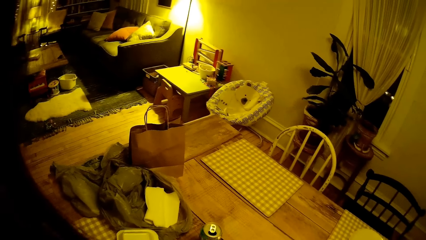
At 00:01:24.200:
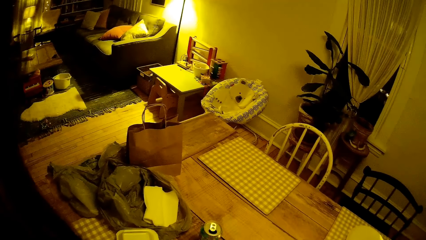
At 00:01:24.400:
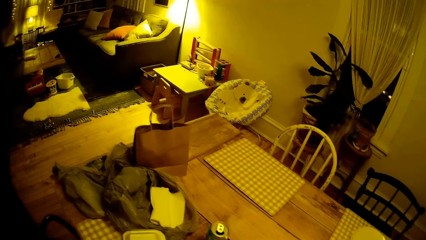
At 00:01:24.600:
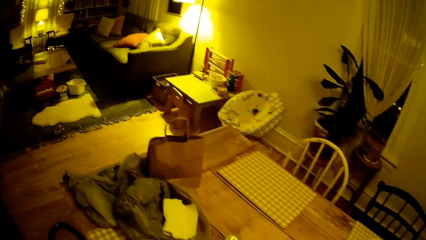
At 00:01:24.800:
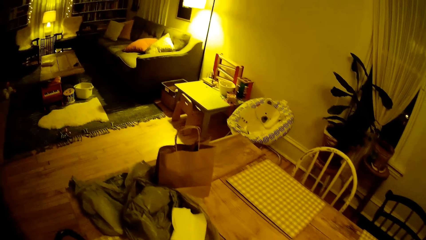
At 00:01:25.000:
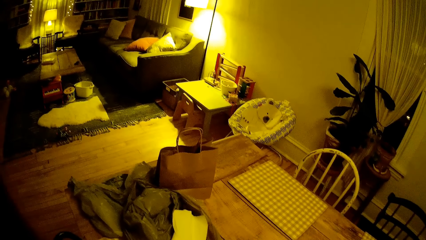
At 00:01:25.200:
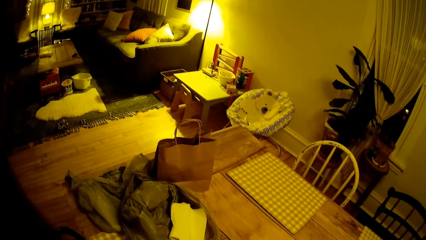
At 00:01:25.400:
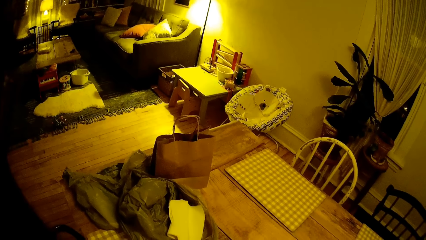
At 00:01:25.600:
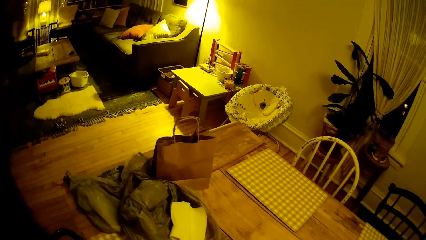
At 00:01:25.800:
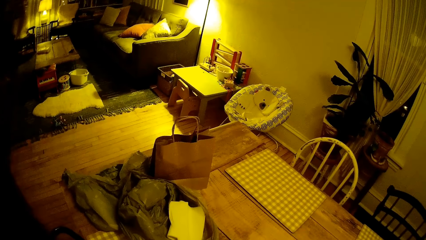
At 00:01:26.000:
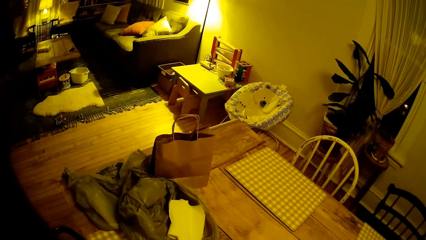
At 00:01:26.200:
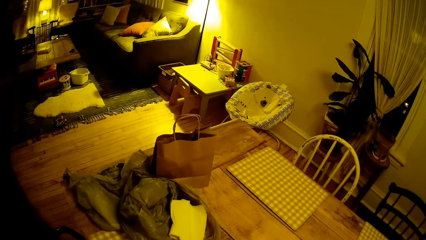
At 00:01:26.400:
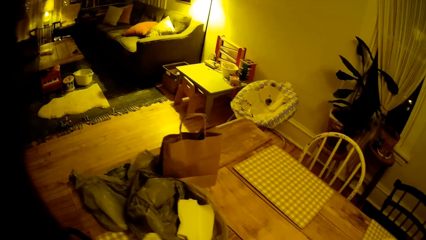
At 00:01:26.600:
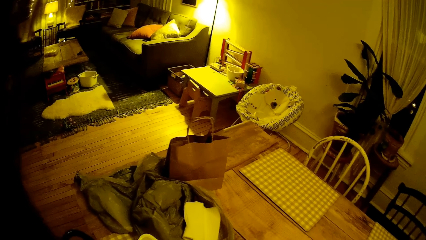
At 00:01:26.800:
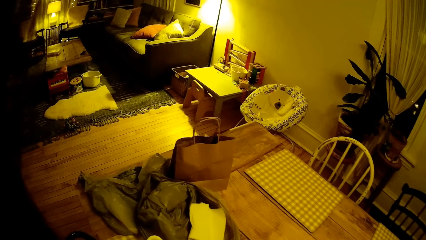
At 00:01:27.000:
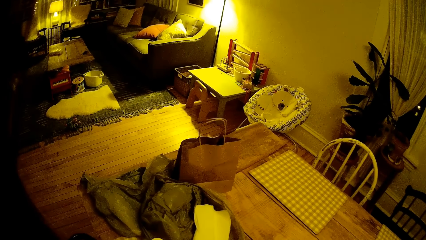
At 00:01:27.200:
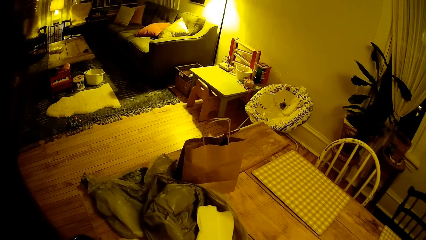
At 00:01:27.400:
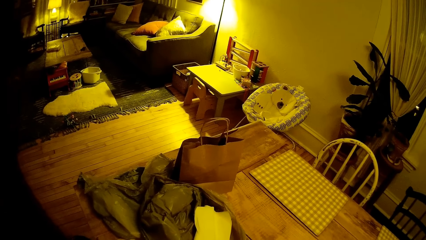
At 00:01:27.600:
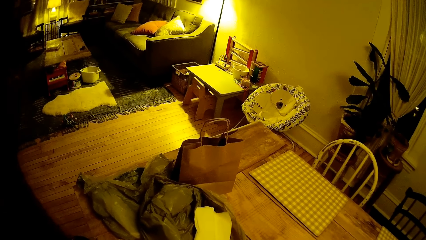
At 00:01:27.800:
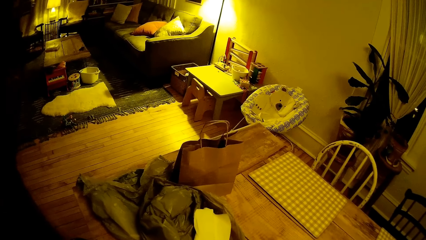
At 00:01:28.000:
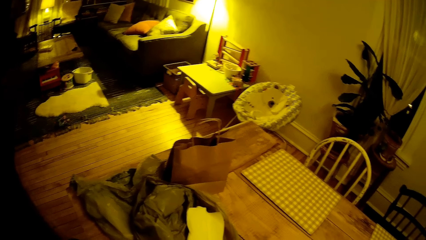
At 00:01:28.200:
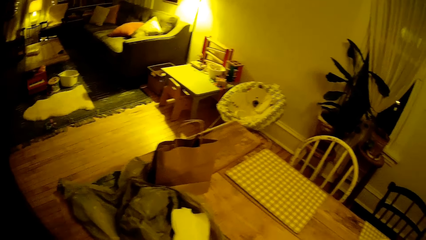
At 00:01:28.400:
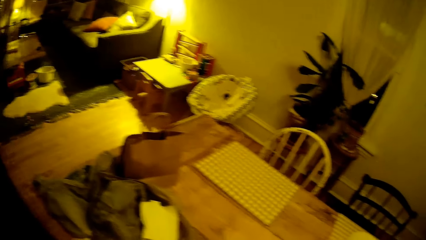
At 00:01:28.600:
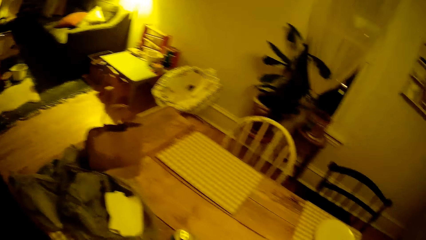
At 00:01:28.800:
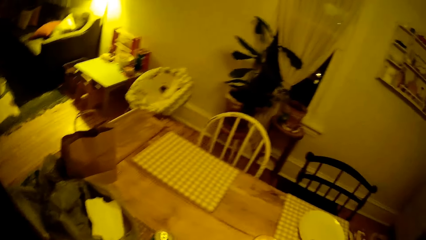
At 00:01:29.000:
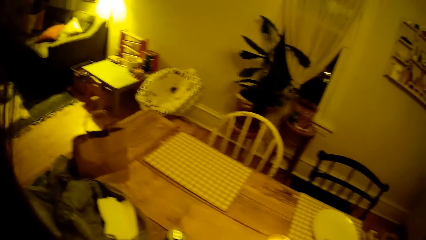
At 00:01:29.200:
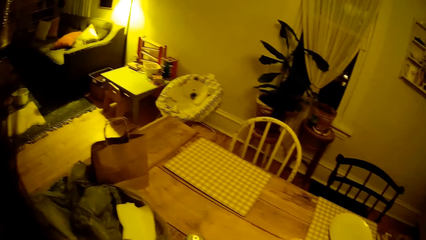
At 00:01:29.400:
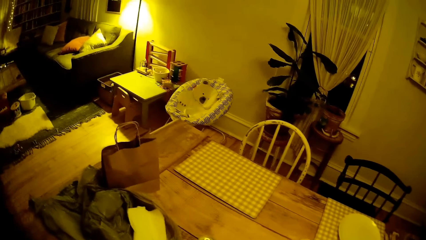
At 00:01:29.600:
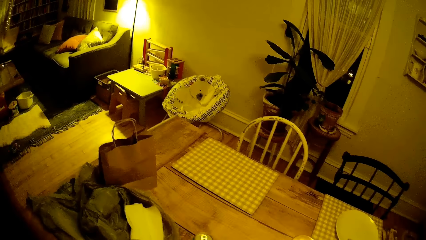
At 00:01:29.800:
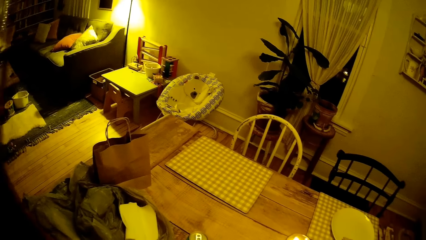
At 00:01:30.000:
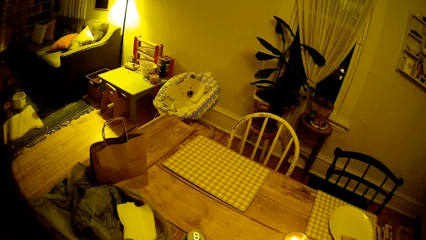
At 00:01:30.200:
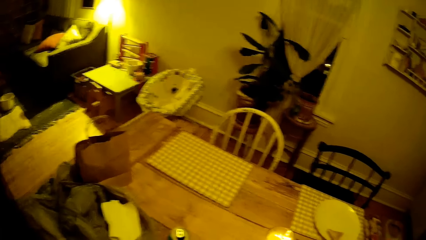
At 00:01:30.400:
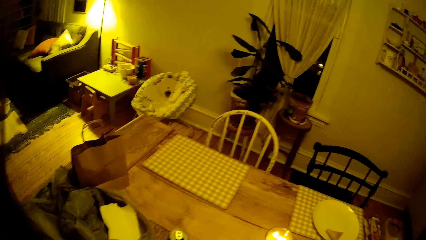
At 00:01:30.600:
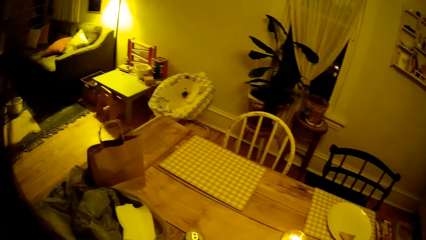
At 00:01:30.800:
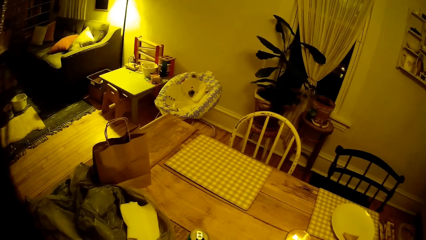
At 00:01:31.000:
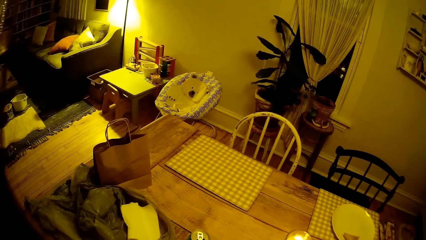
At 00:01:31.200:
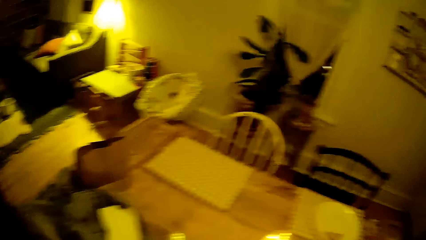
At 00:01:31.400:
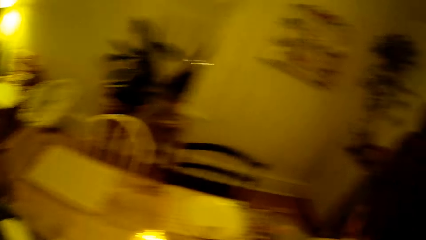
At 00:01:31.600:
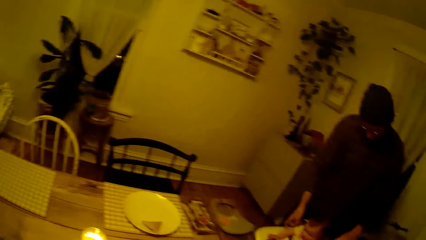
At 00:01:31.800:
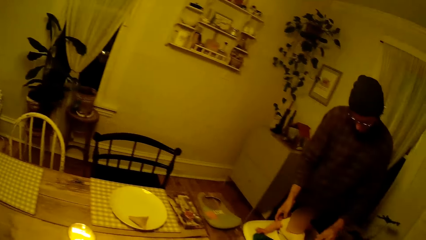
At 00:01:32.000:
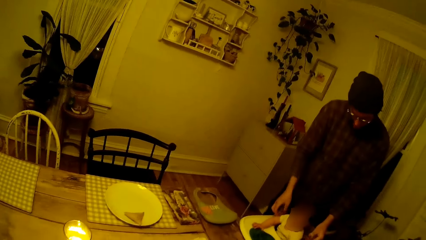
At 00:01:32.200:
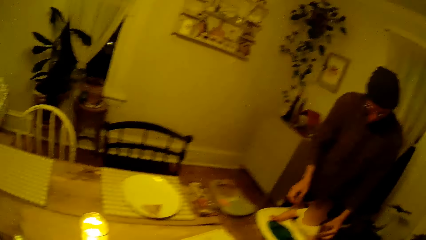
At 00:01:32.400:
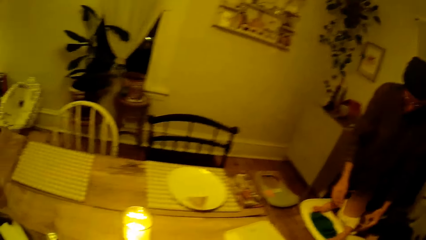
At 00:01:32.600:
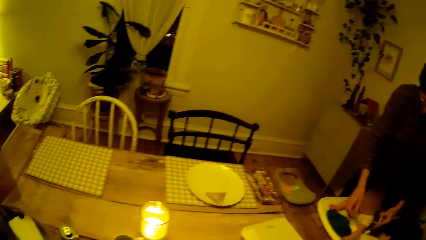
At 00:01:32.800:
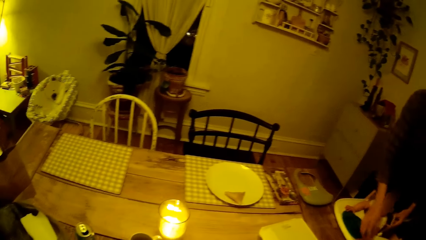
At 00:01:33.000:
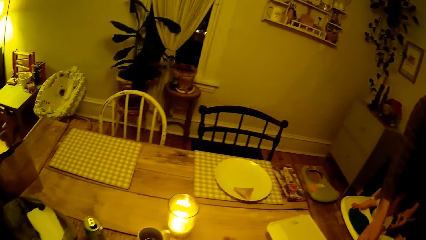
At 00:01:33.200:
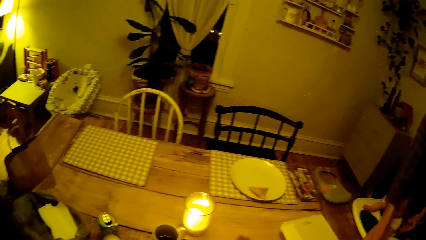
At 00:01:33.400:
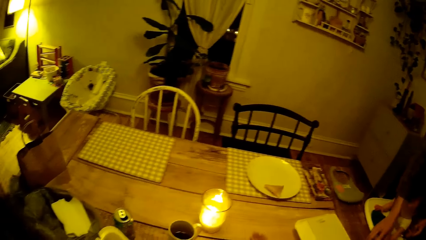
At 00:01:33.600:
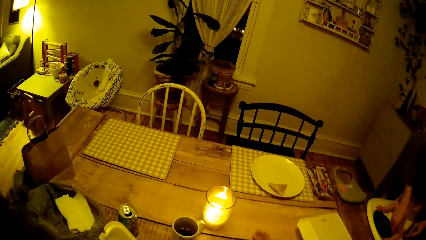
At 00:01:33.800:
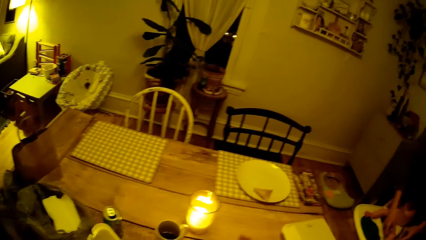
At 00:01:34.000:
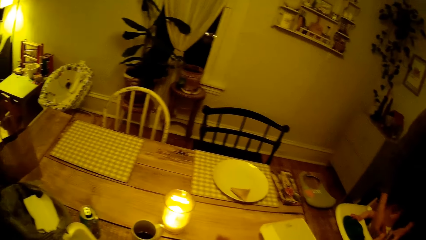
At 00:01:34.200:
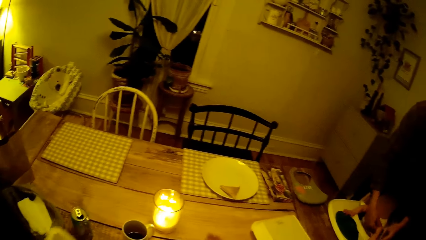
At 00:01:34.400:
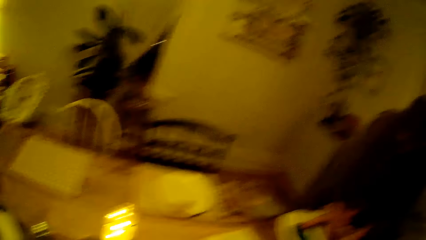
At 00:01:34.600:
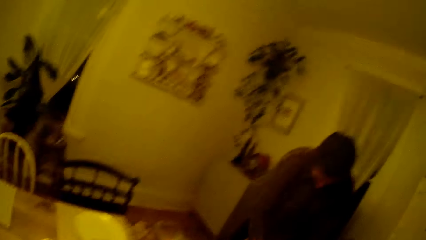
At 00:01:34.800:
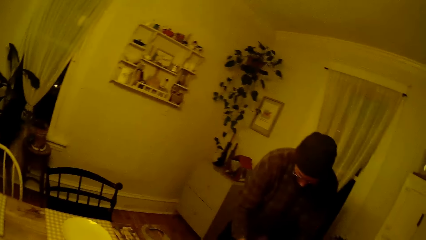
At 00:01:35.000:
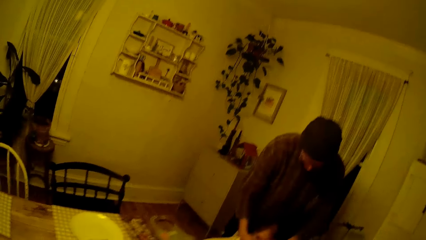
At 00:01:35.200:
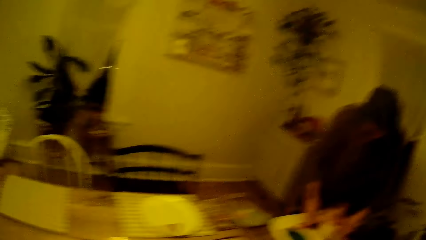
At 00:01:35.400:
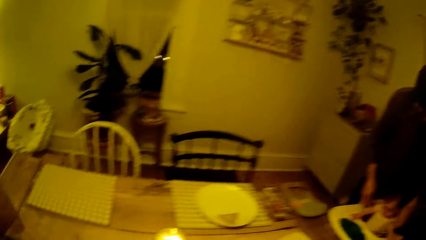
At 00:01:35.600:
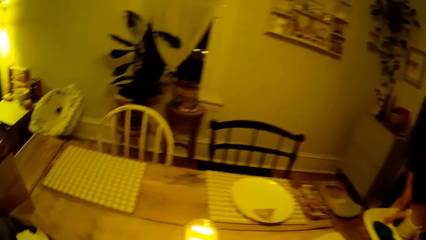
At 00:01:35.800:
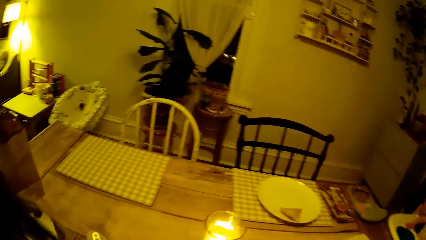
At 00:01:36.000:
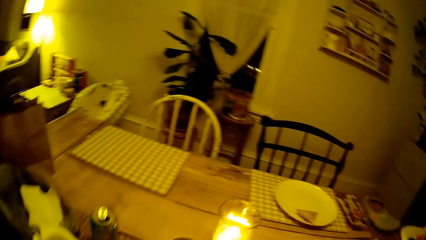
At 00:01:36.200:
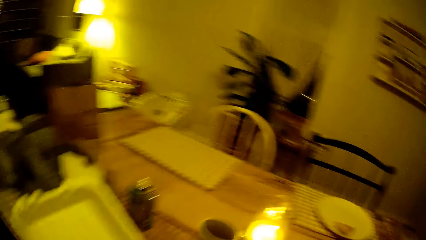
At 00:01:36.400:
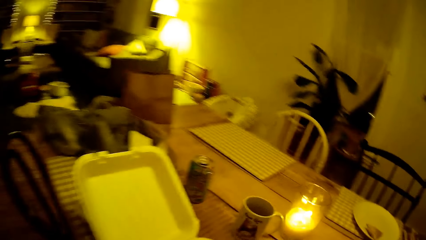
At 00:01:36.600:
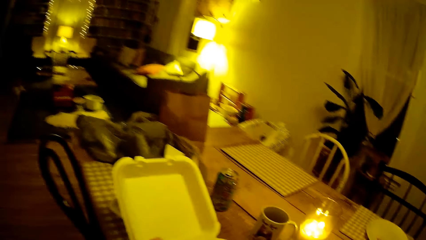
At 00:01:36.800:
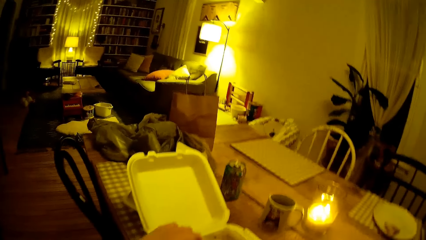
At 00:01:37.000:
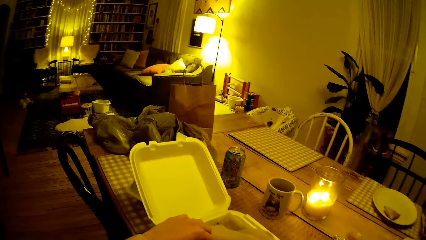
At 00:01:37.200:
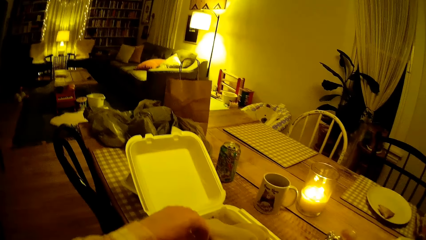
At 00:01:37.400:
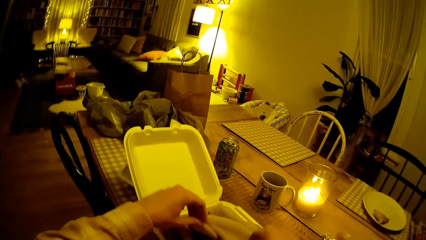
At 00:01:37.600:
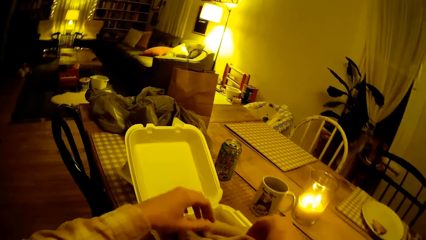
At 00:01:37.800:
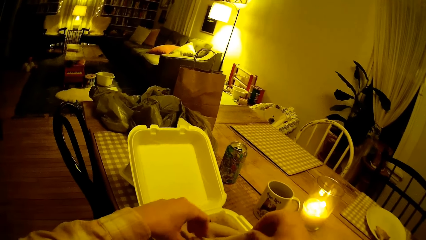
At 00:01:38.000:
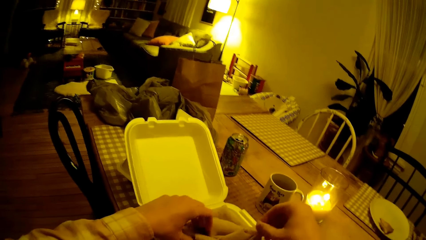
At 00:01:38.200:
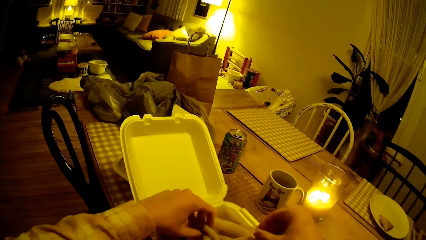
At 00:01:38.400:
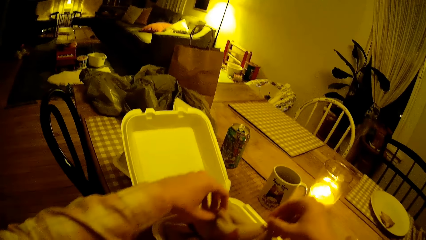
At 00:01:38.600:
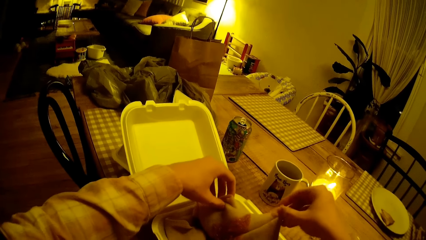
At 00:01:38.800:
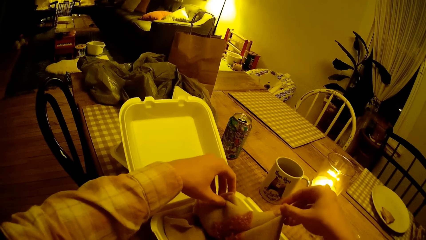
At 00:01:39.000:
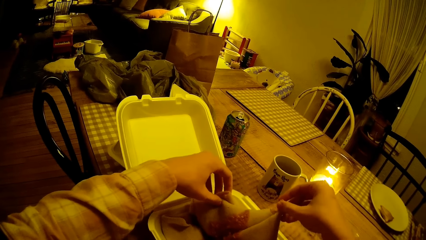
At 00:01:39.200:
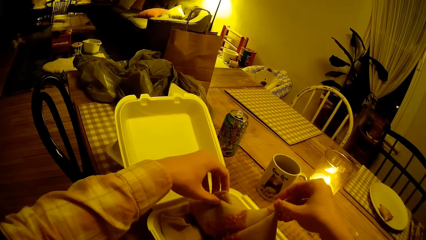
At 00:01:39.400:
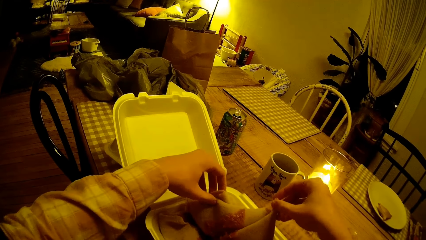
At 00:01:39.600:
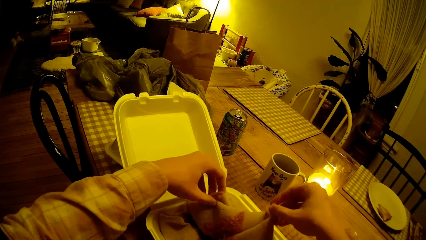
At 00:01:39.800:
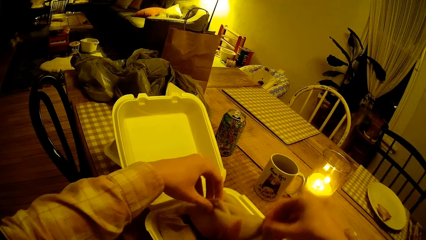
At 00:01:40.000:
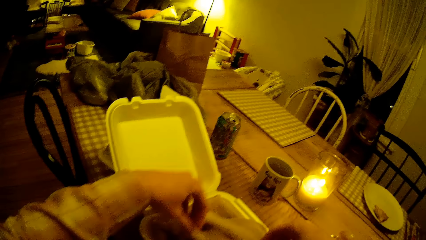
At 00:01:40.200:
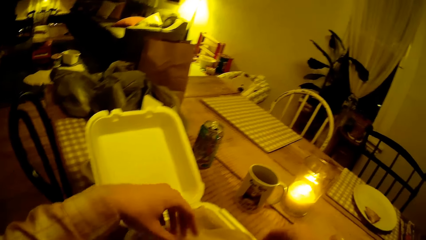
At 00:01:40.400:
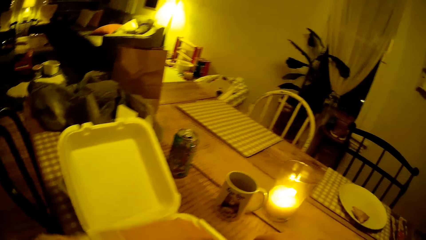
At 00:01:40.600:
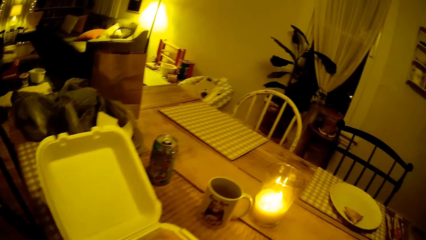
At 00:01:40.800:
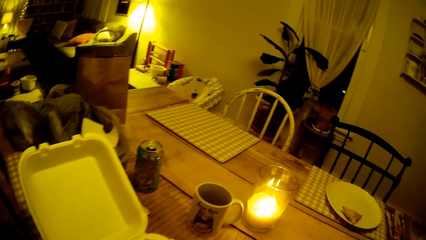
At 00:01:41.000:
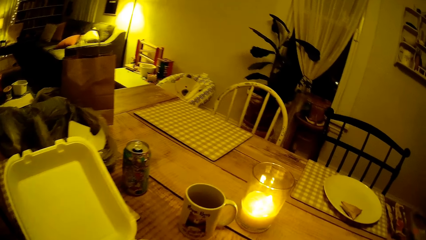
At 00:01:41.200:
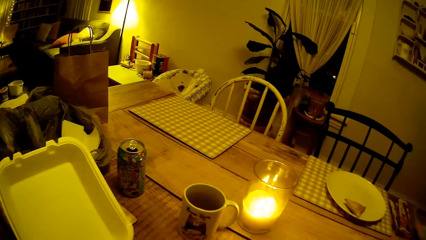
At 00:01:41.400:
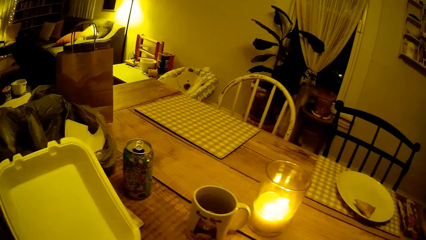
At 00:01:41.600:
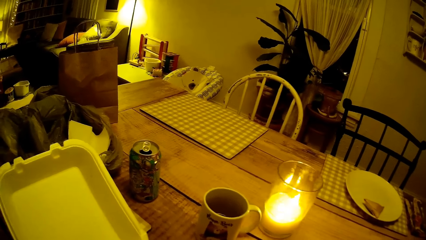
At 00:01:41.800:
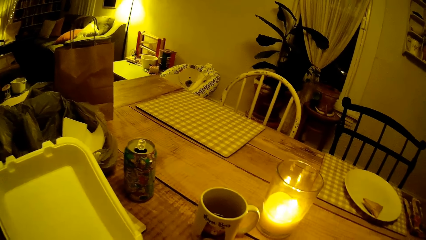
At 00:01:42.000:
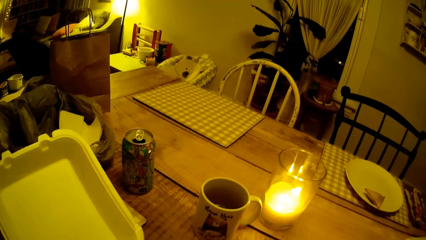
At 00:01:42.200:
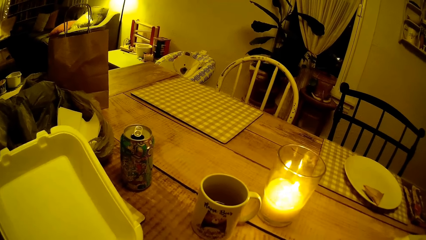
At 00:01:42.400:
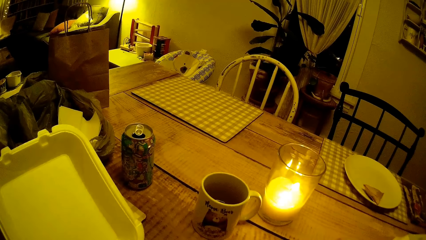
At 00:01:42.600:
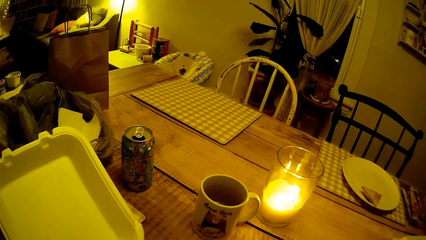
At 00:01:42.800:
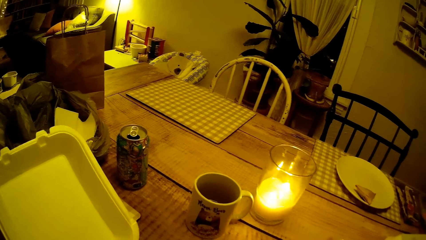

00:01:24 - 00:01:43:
The man tucks the baby in a baby walker. The camera wearer touches a pancake in the container with both hands.
